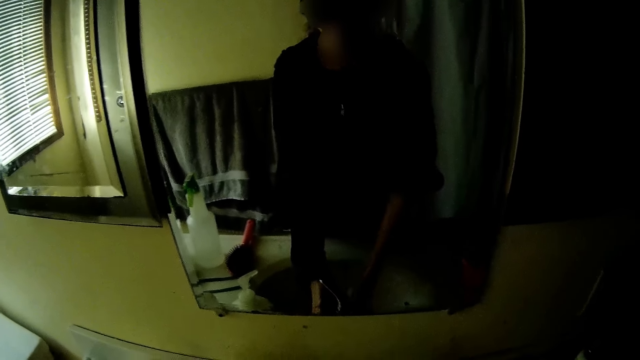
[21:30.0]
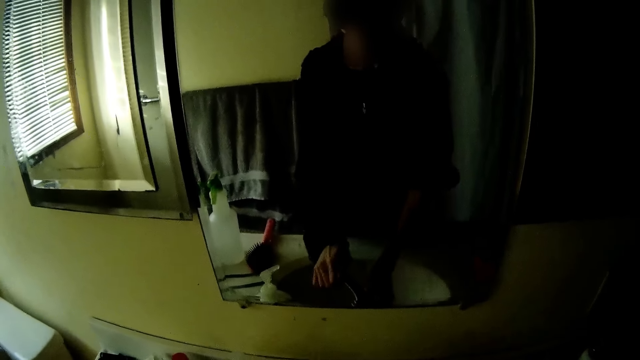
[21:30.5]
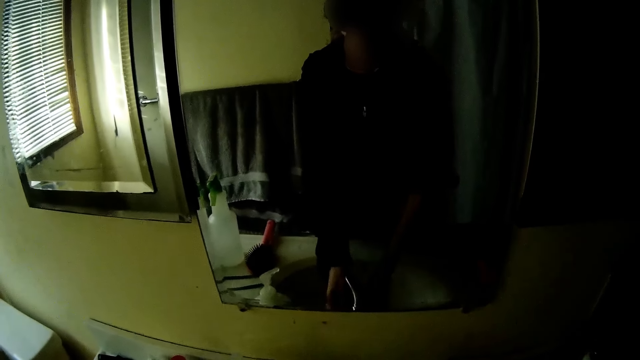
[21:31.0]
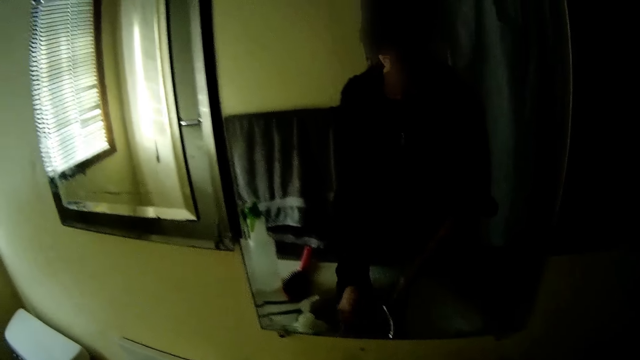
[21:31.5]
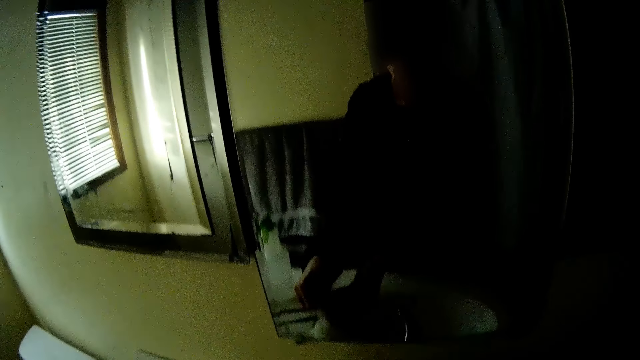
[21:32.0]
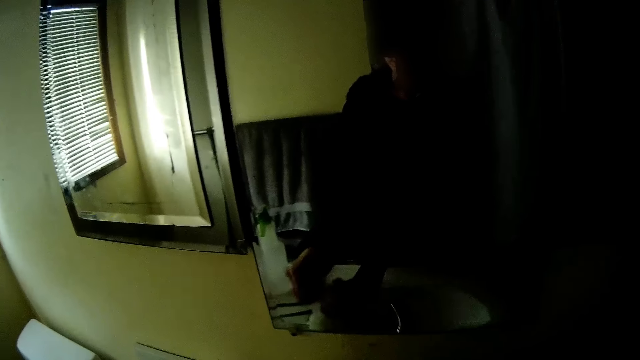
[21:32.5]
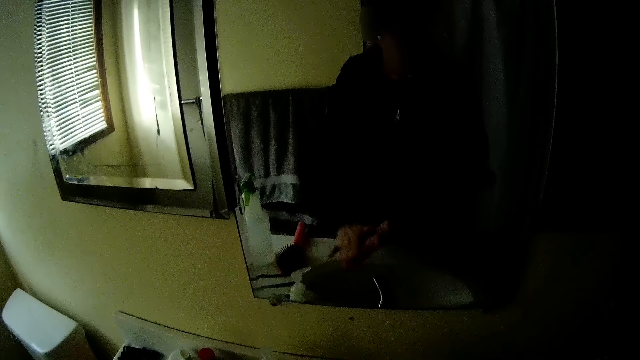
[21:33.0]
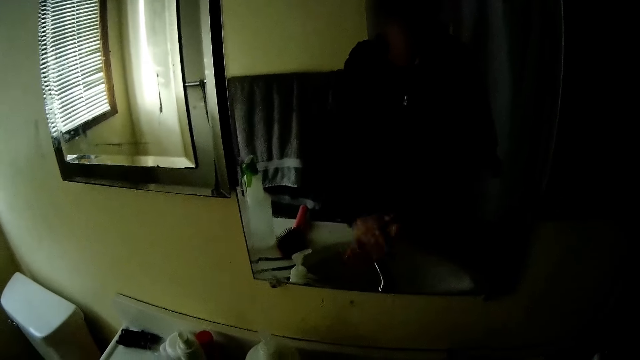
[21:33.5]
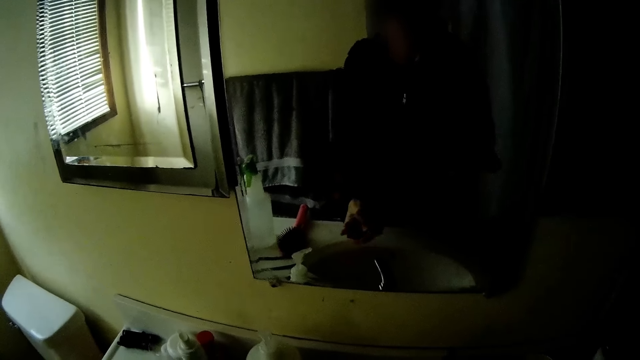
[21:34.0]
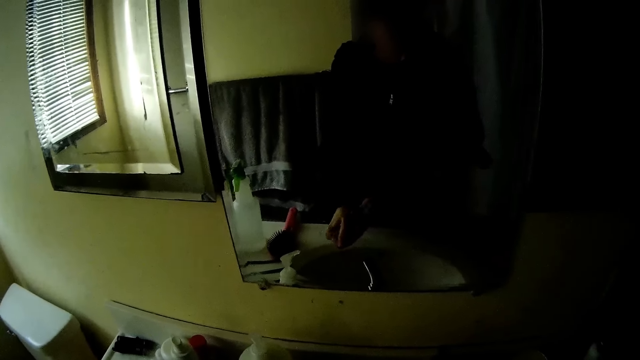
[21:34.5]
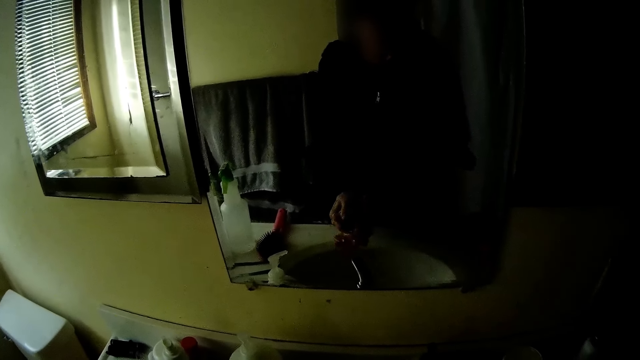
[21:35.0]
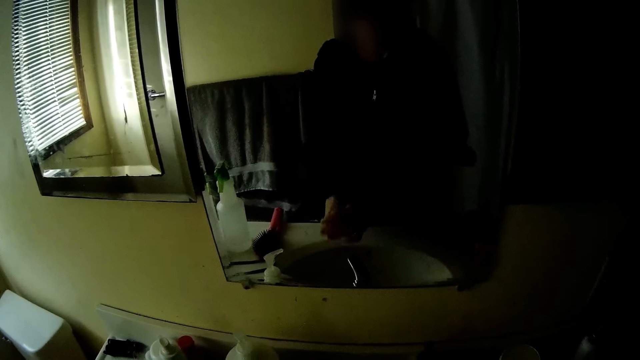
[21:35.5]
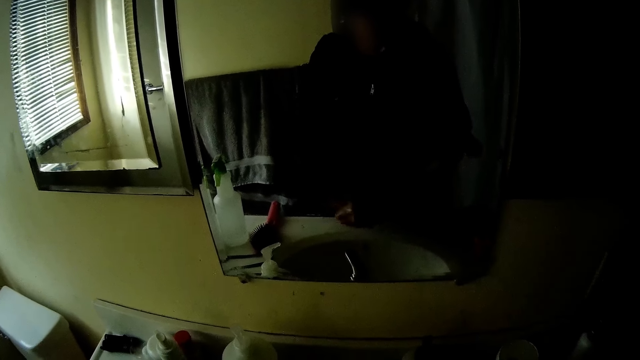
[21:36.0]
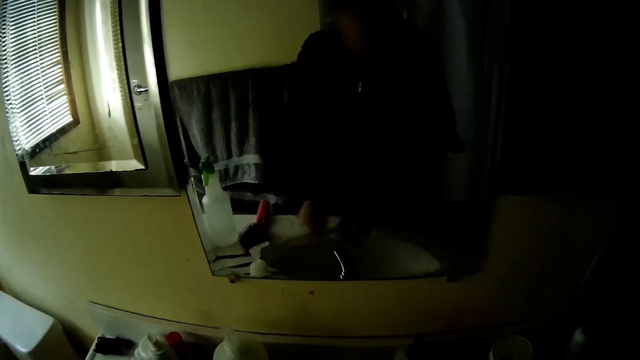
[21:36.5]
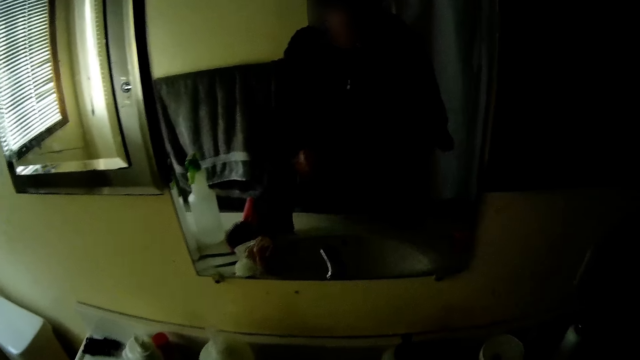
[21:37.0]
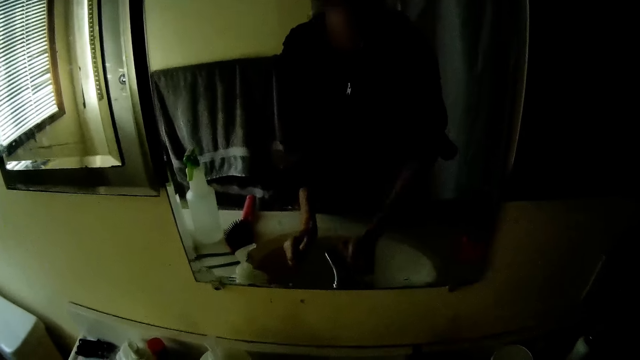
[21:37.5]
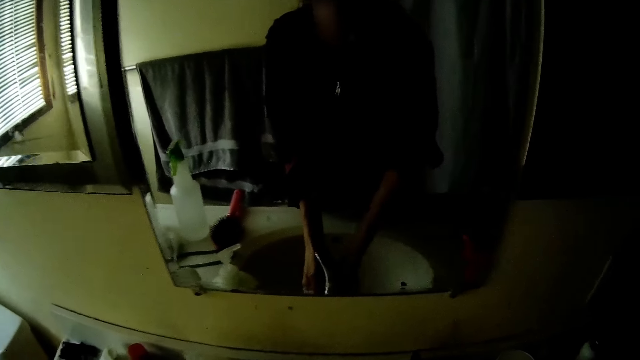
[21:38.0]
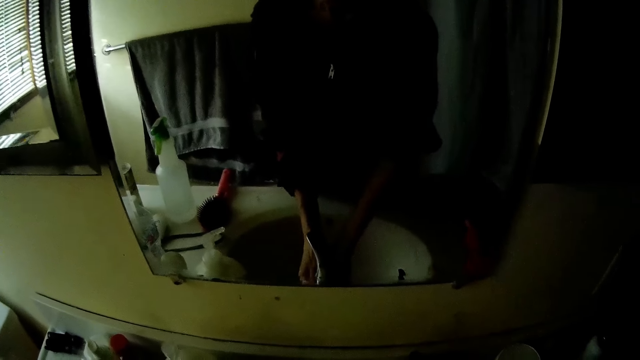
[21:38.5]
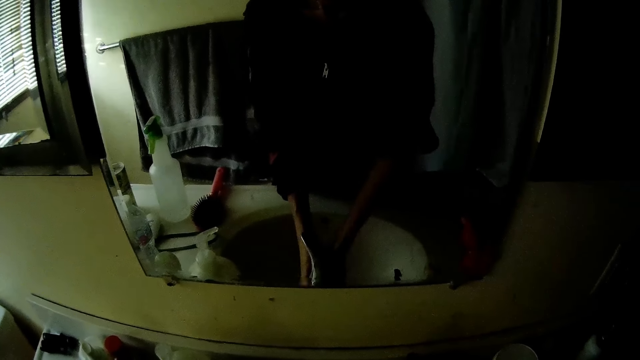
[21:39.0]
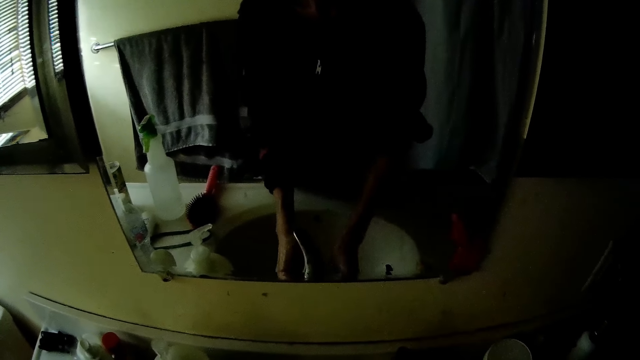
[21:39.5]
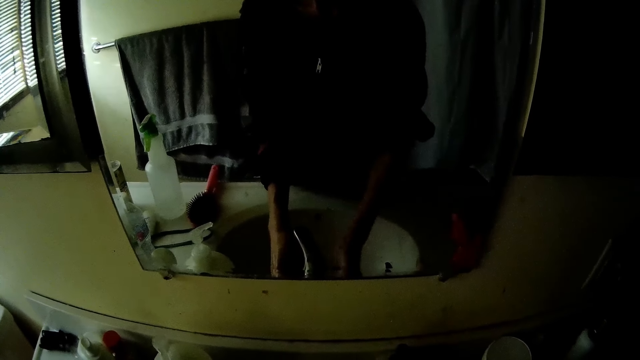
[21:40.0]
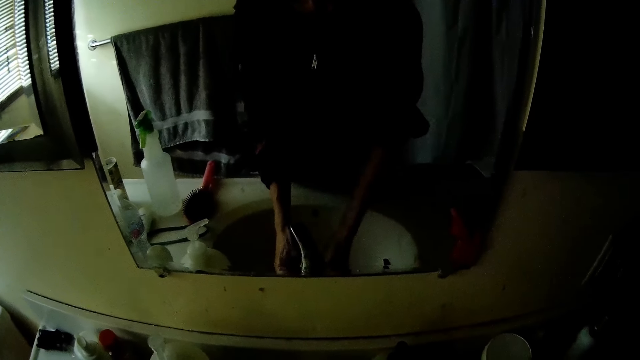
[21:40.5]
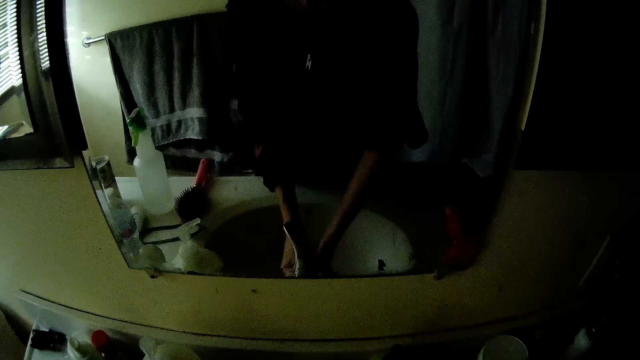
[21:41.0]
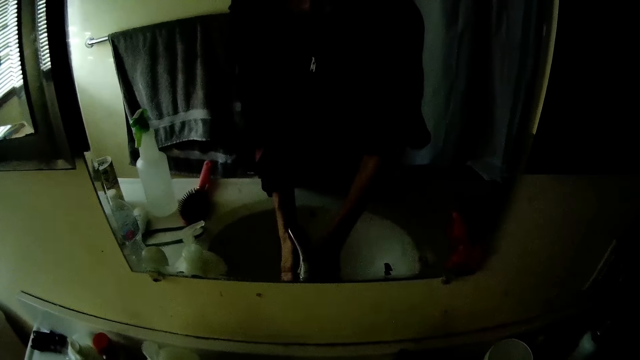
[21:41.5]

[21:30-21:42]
The camera wearer opens a faucet with her left hand. She presses soap on the hands. She applies the liquid soap on her left hand. She spreads the soap on the hands. She scrubs both hands. She pulls her sleeve with her right hand. She adjusts the sweater. She rinses both her hands.

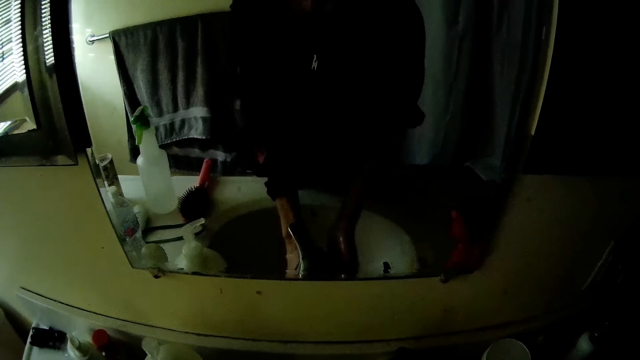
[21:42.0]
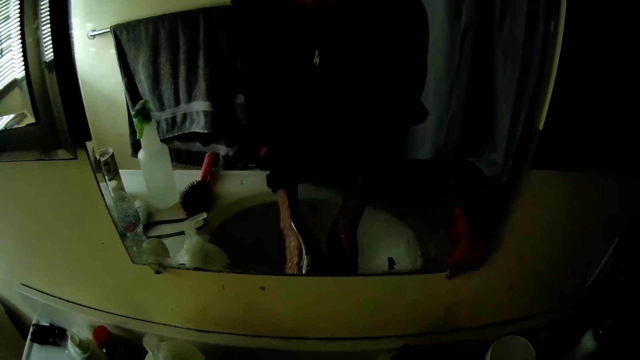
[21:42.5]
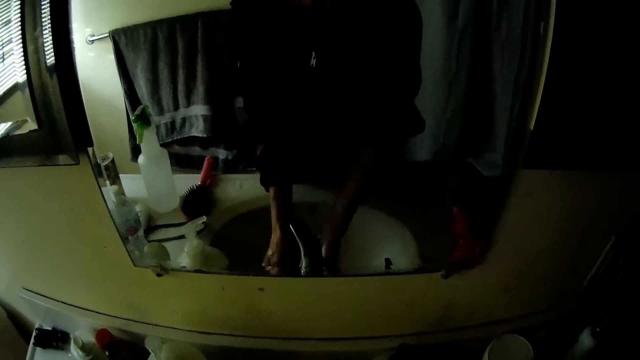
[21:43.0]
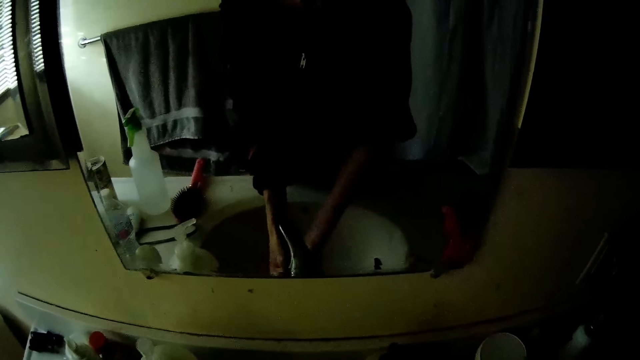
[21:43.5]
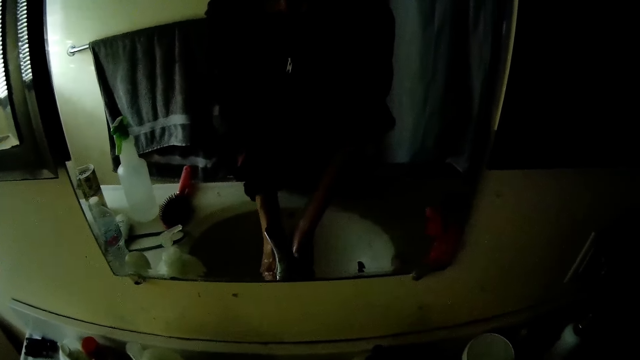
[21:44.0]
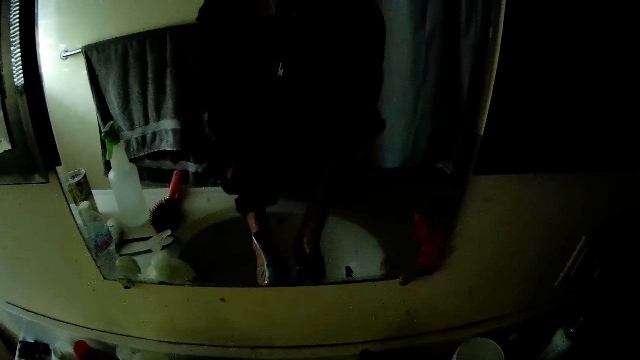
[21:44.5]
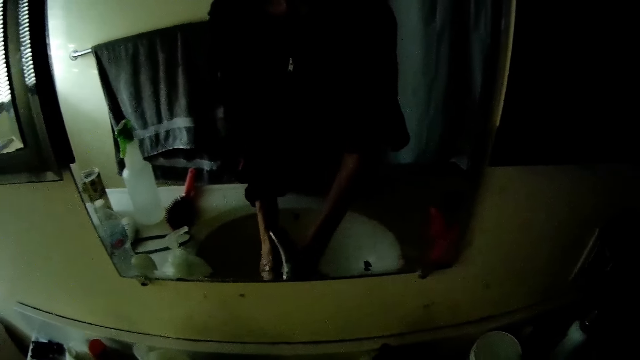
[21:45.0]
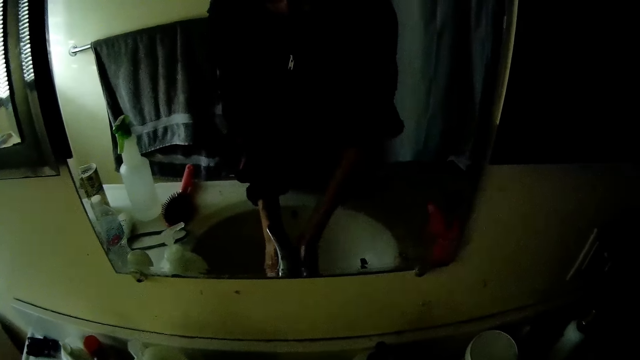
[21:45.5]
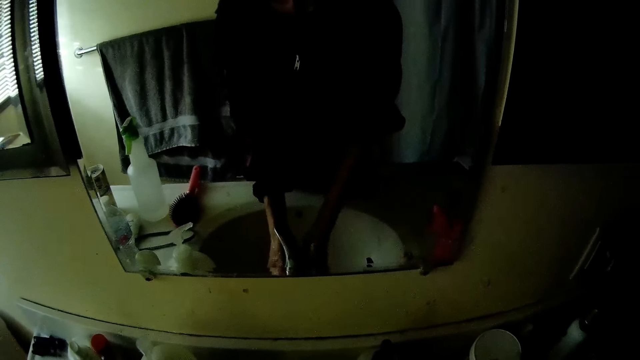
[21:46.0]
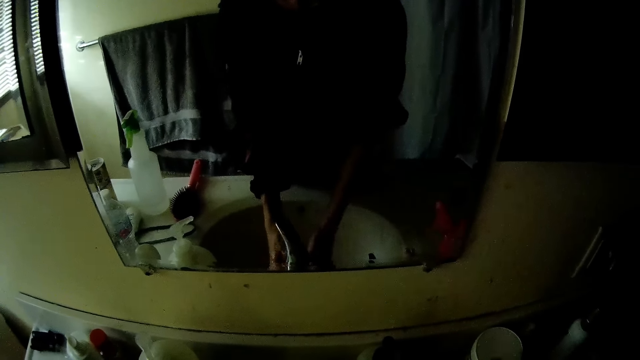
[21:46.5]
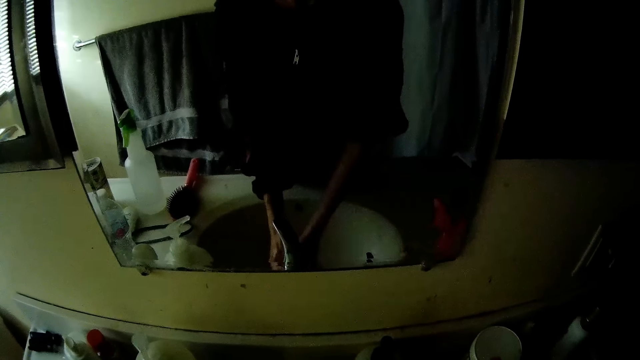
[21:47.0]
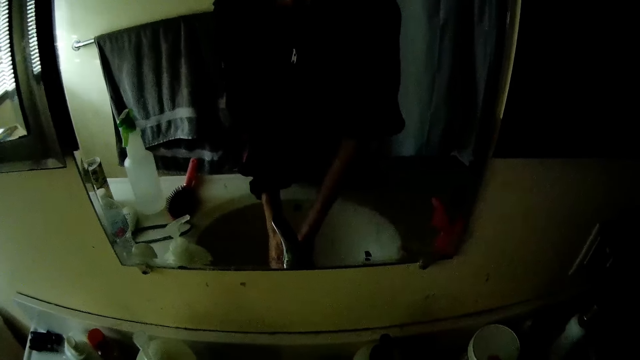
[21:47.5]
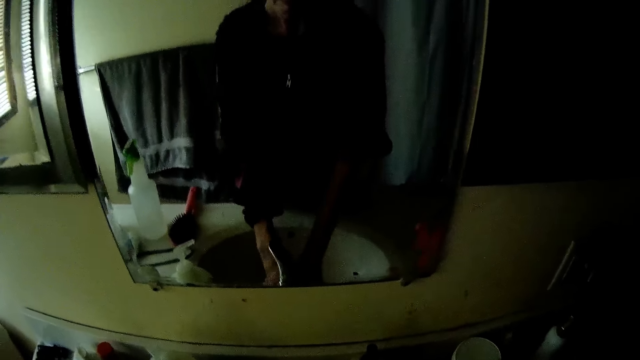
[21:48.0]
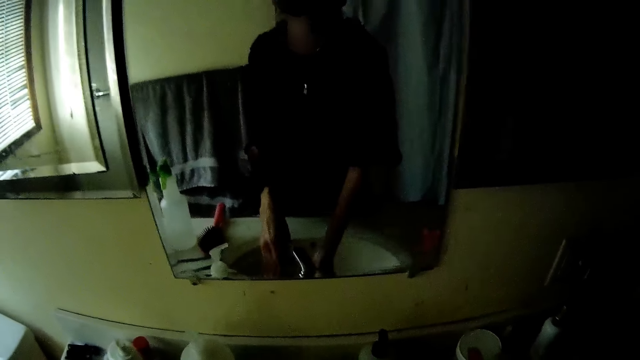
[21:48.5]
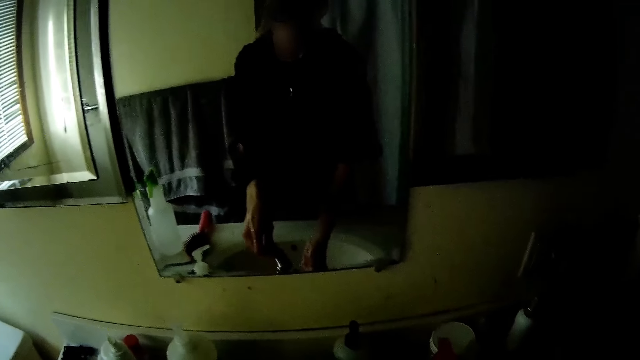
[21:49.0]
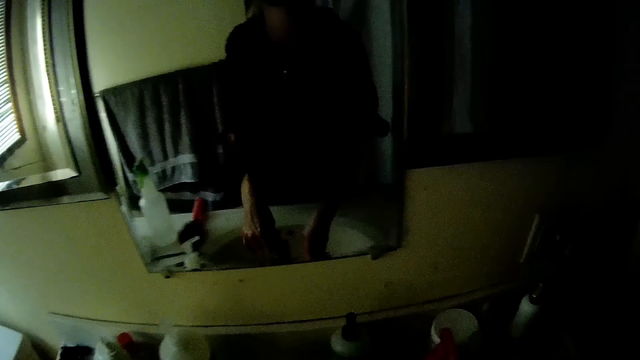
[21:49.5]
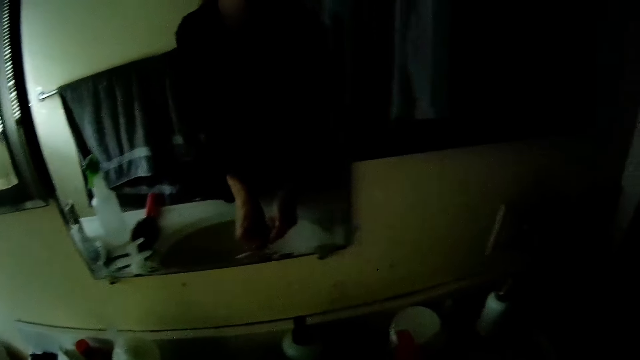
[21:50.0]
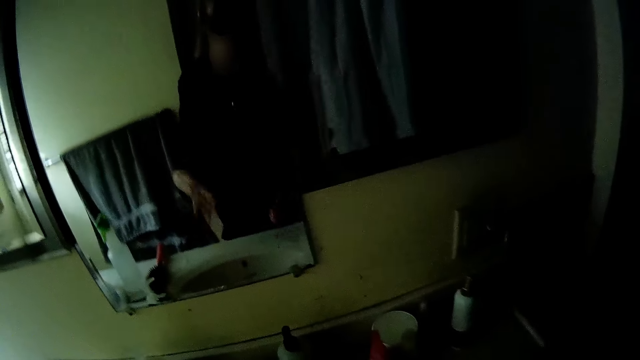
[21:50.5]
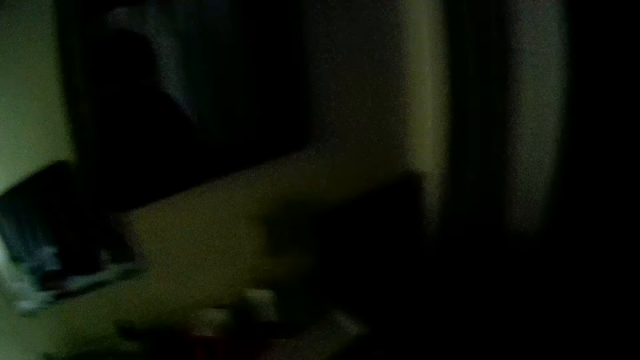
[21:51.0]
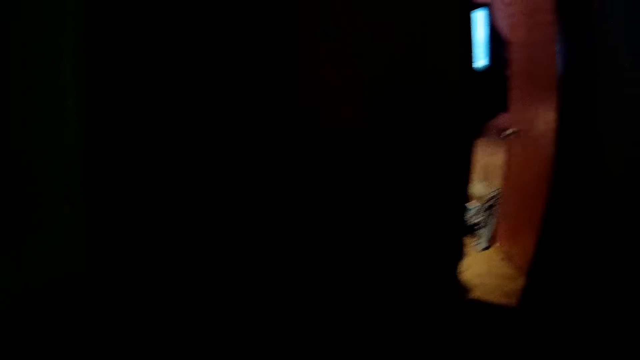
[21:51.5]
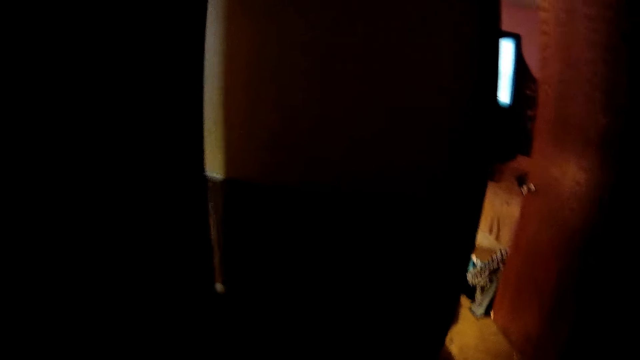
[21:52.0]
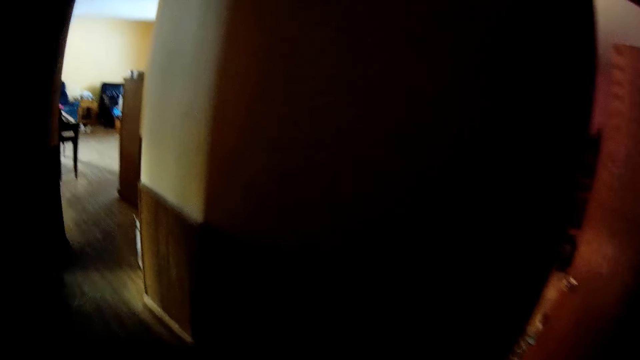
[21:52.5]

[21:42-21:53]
The camera wearer closes the faucet with her left hand. She shakes water from the hands. She walks to a countertop in the kitchen.
